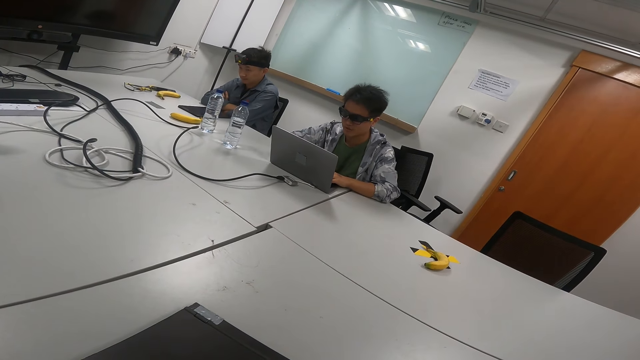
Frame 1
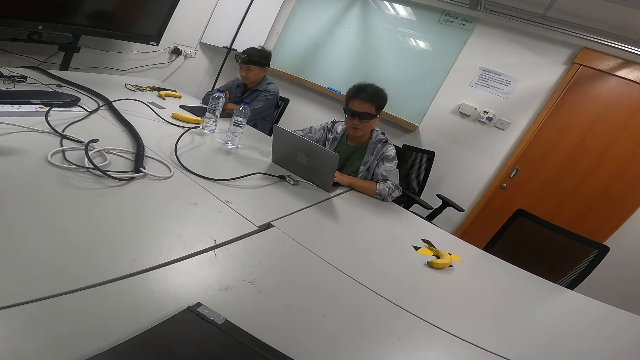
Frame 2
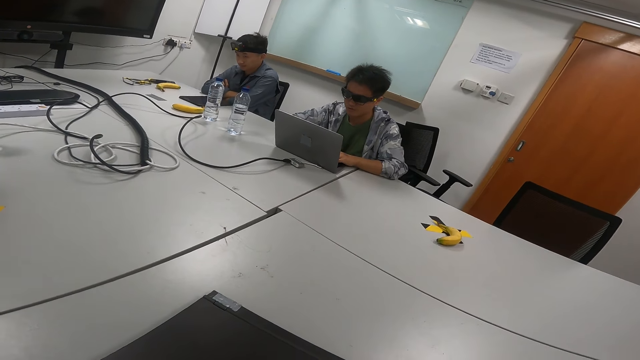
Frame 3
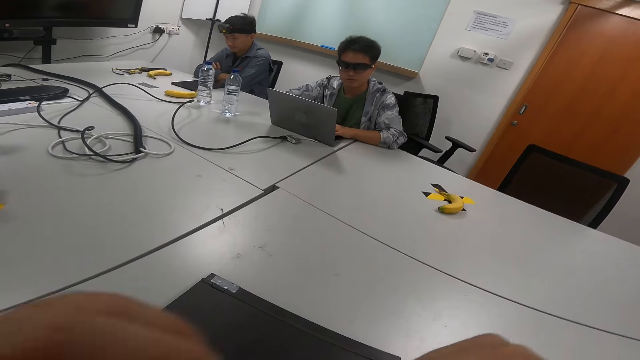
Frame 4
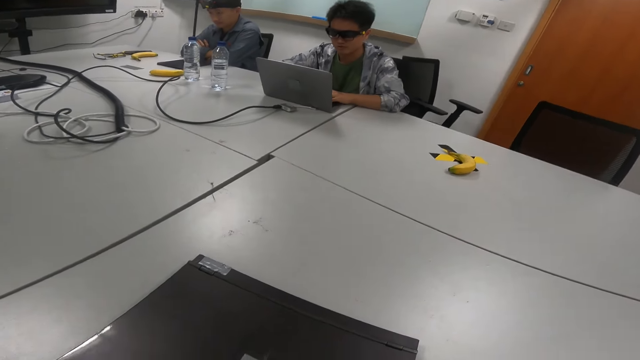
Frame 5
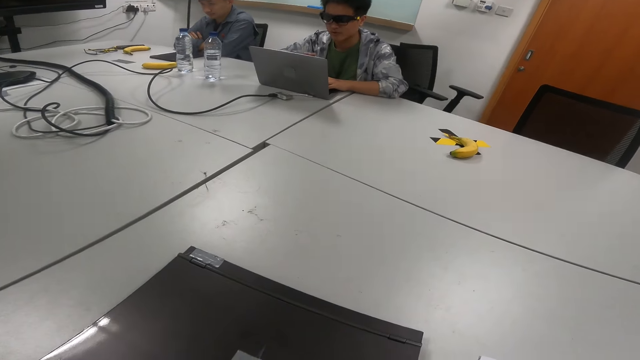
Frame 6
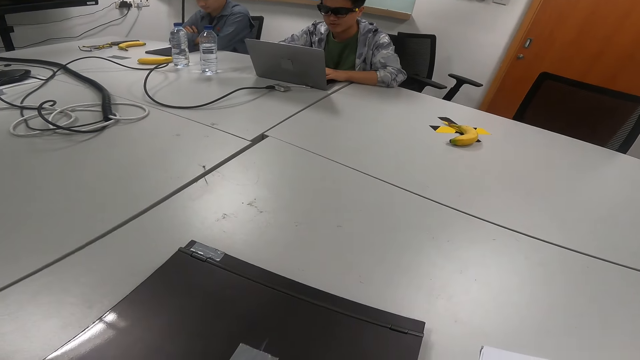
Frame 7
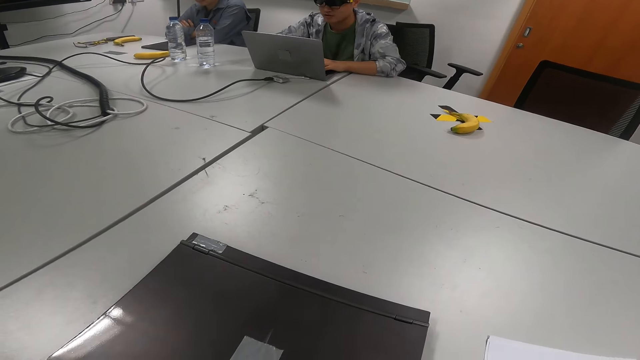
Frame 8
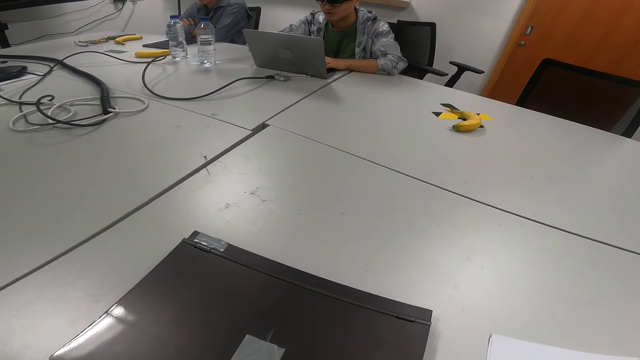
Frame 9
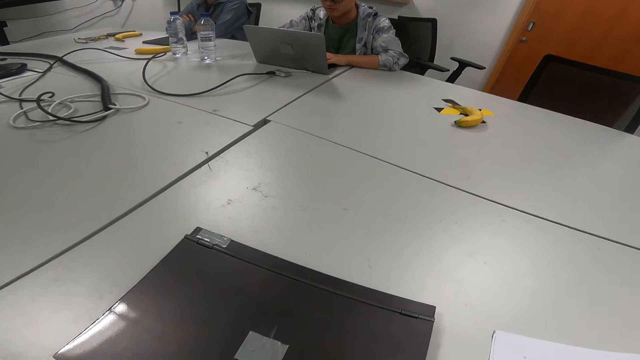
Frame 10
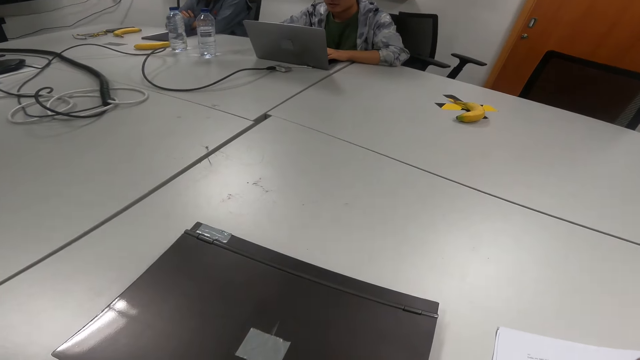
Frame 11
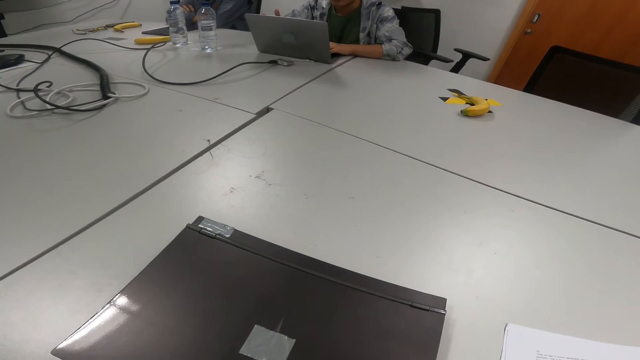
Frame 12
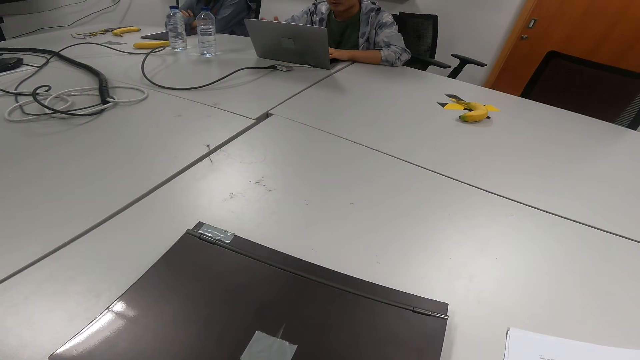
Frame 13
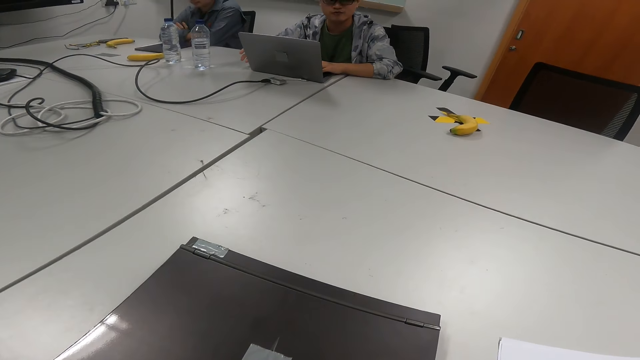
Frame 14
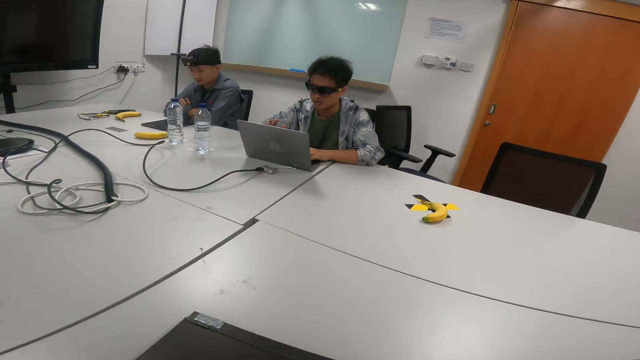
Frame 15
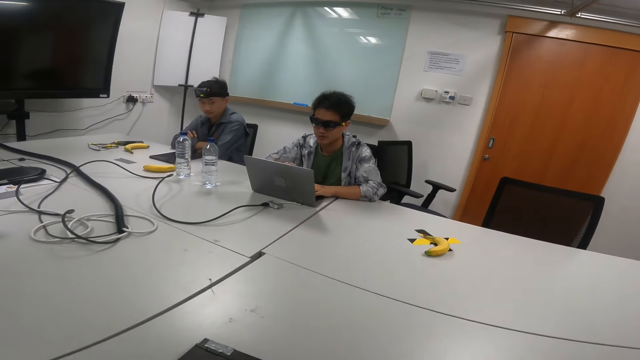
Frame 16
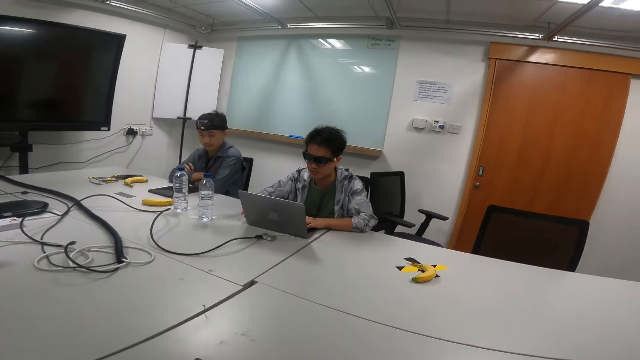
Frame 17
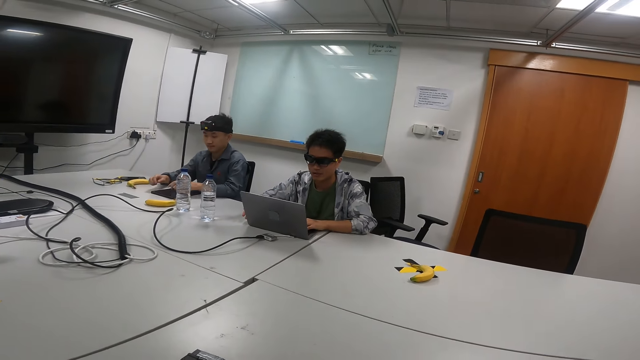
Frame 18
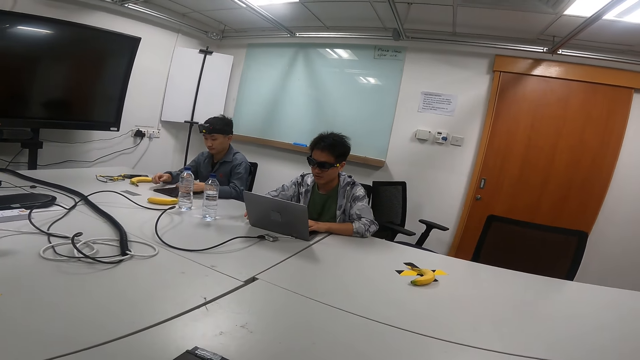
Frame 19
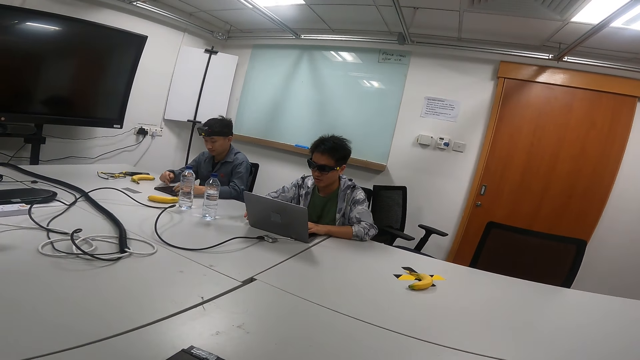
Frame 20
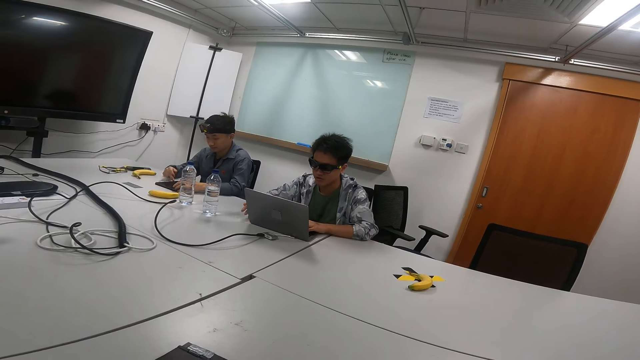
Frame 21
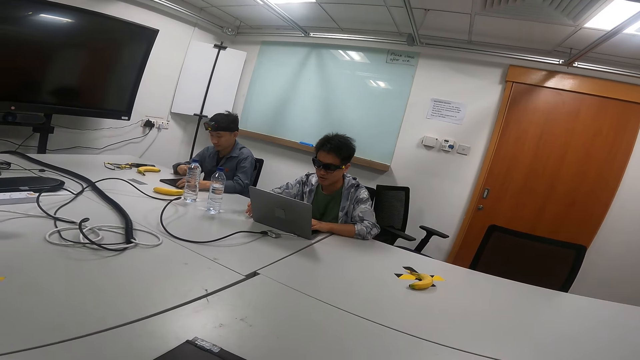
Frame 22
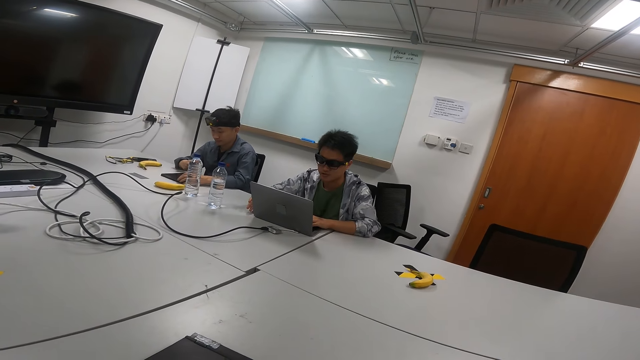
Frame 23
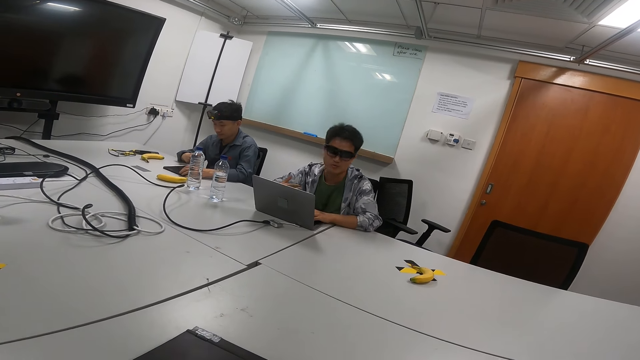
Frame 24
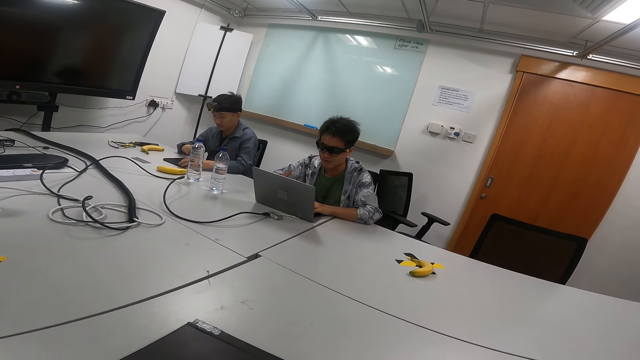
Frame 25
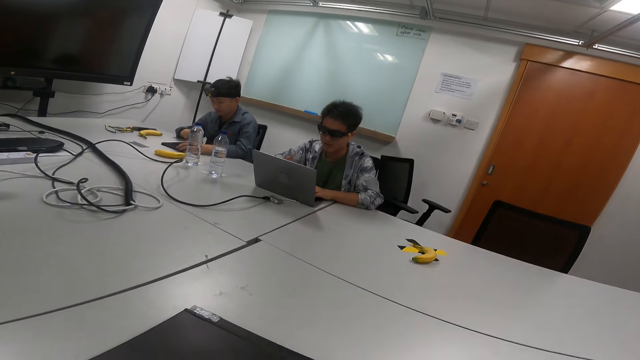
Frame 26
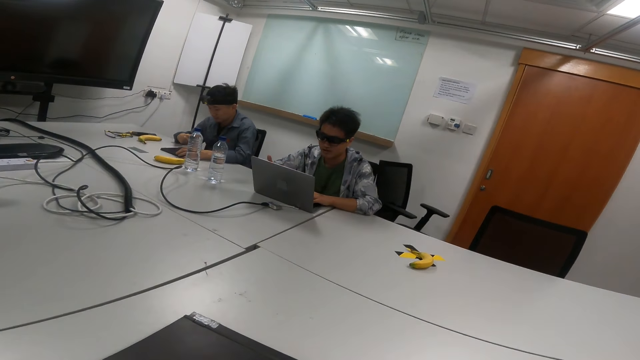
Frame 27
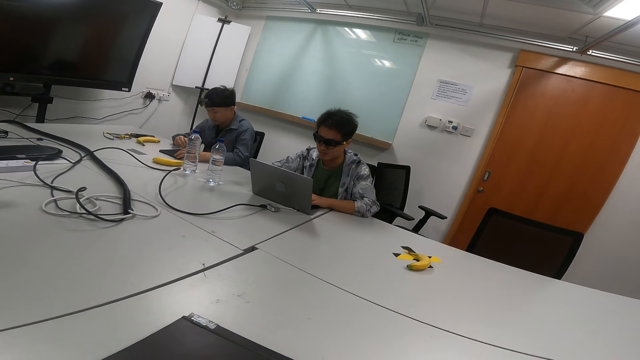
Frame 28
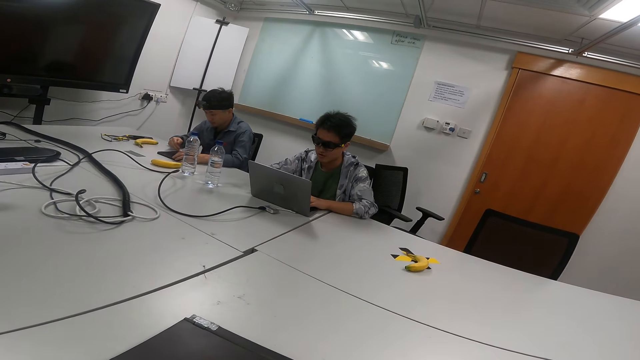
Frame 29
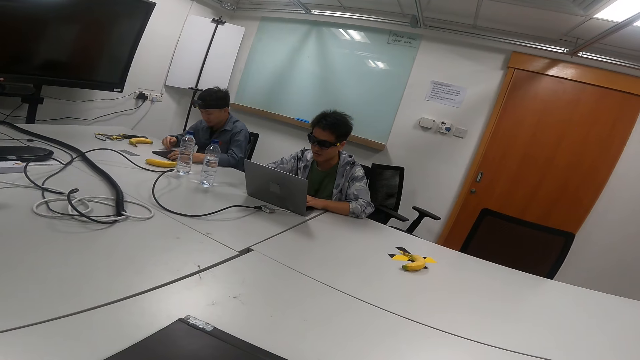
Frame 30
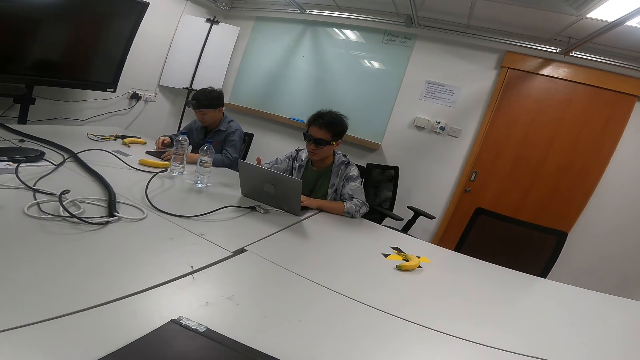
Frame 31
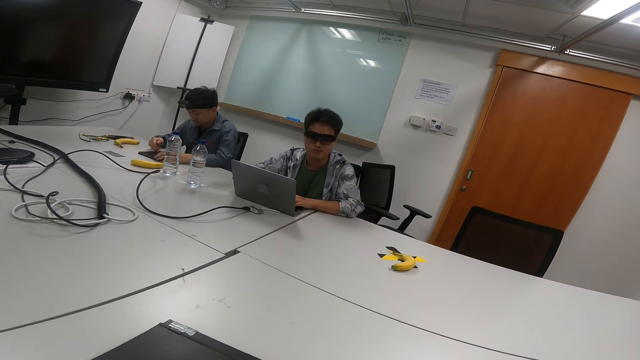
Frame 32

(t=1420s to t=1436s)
The camera wearer moves the hands from the table. A person talks with gestures in the meeting room. Another person operates the tablet on the table. The first person talks with gestures in the meeting room.

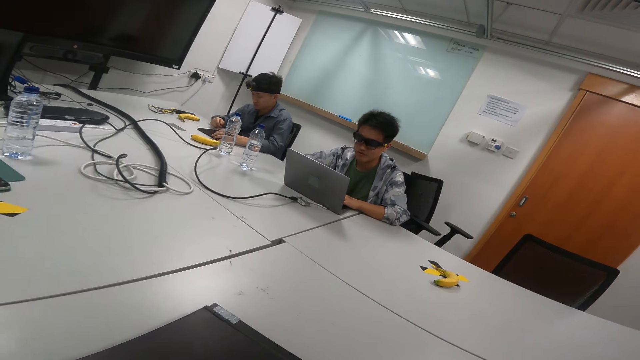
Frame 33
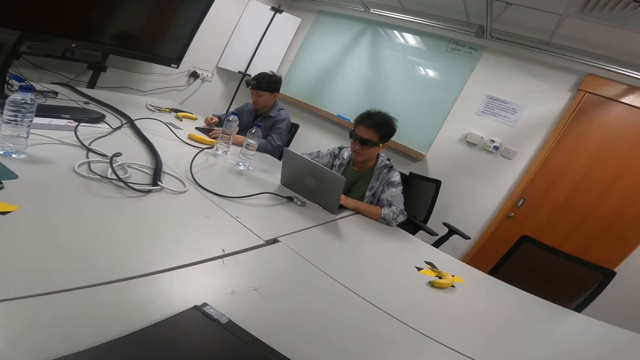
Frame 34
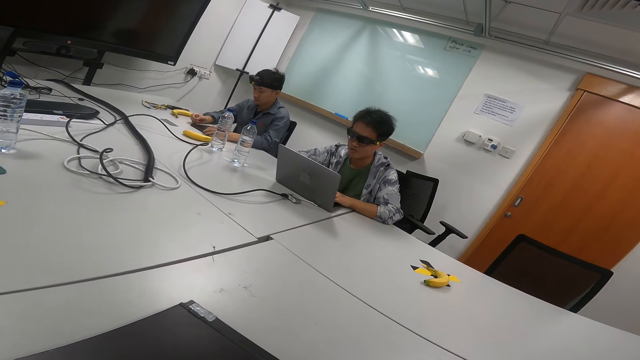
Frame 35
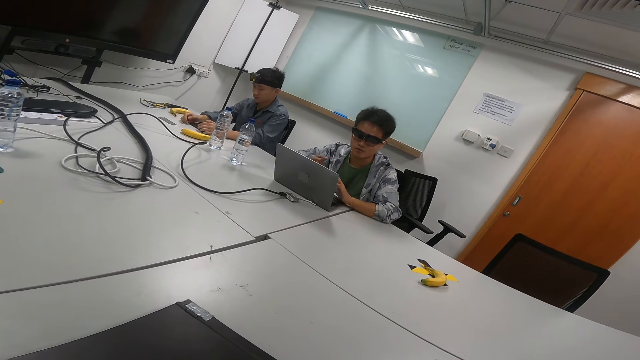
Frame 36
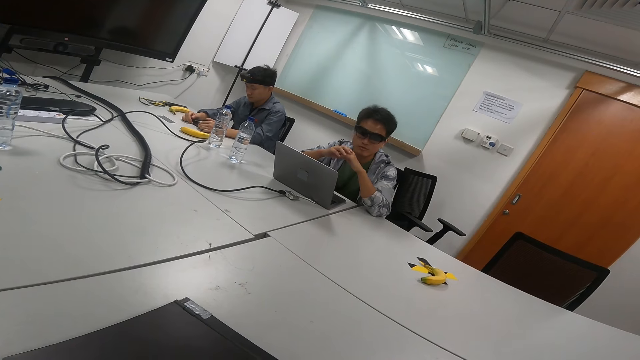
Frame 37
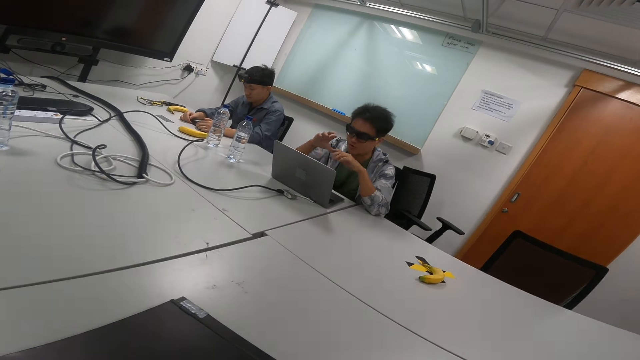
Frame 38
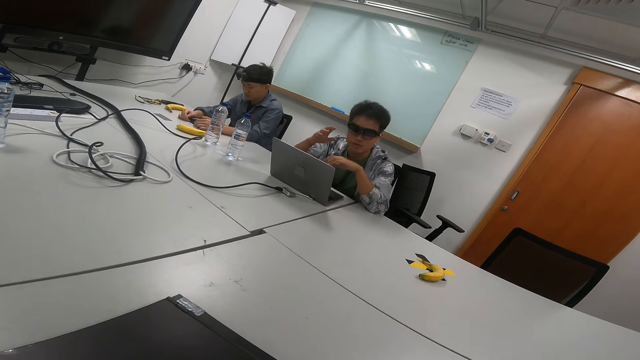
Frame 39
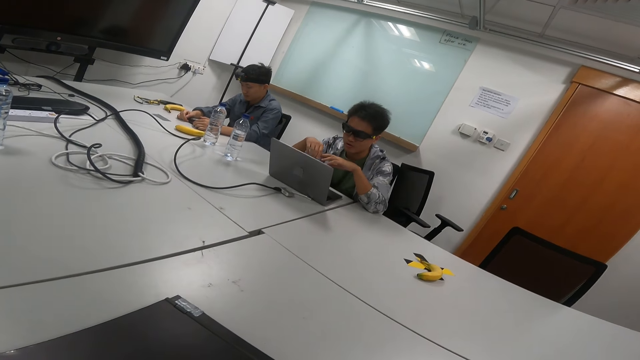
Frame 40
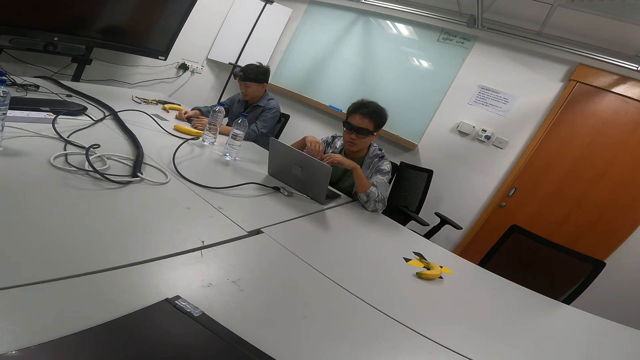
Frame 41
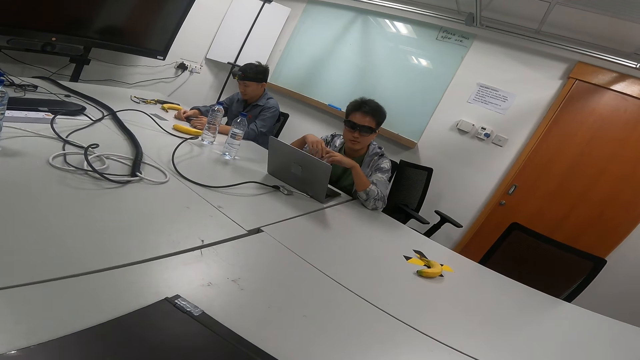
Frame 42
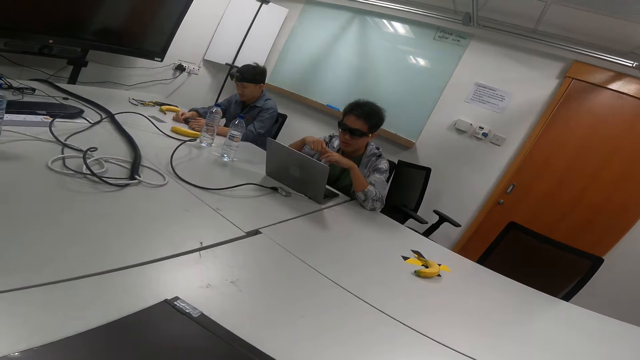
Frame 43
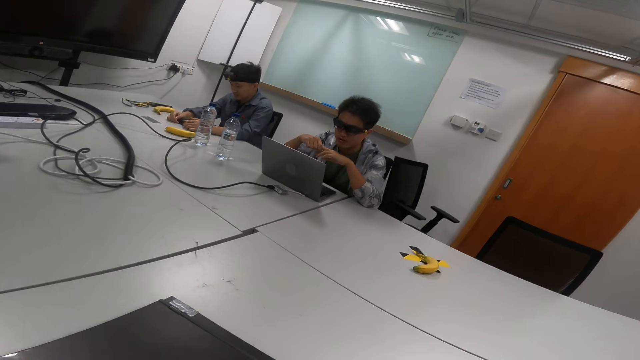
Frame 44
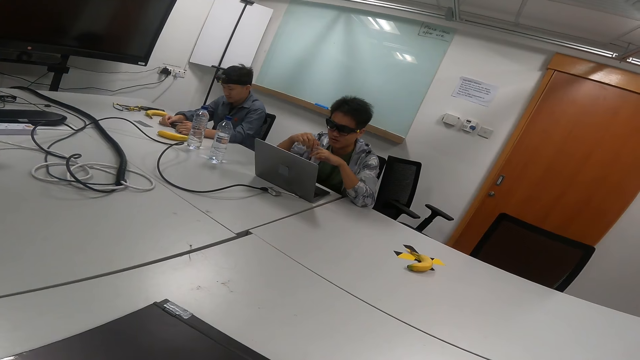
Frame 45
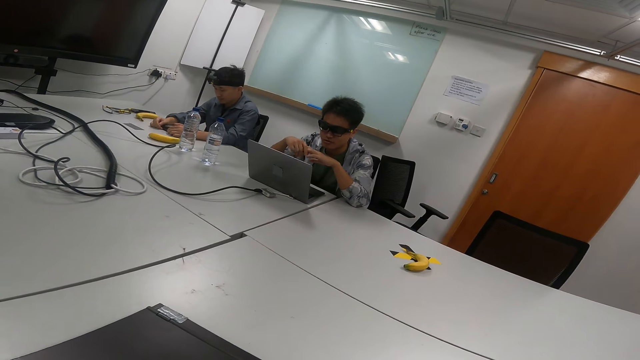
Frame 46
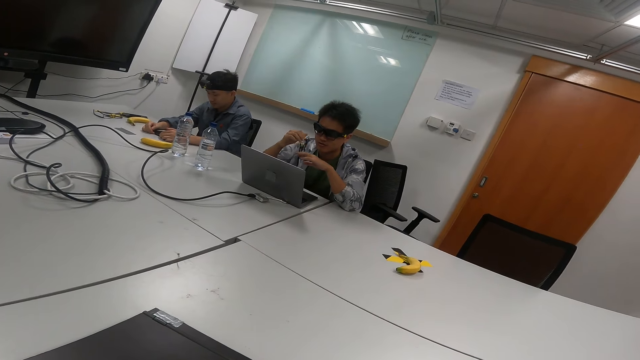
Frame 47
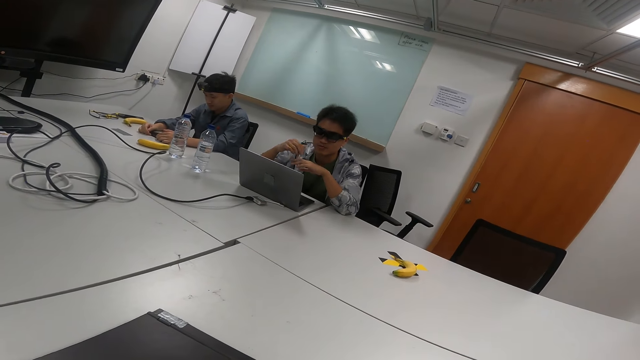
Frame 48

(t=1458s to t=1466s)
A person holds the tablet on the table. Another person talks with gestures in the meeting room.
